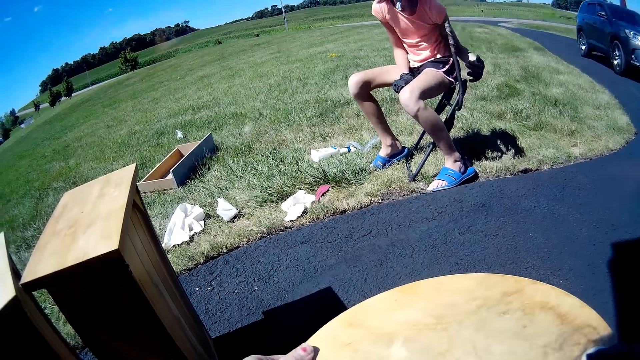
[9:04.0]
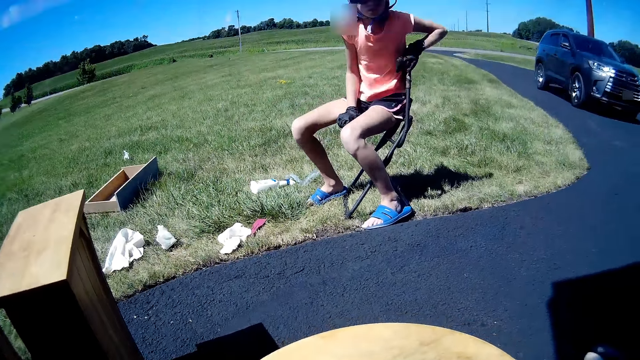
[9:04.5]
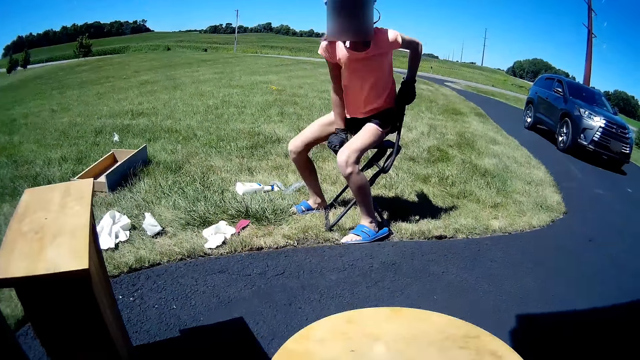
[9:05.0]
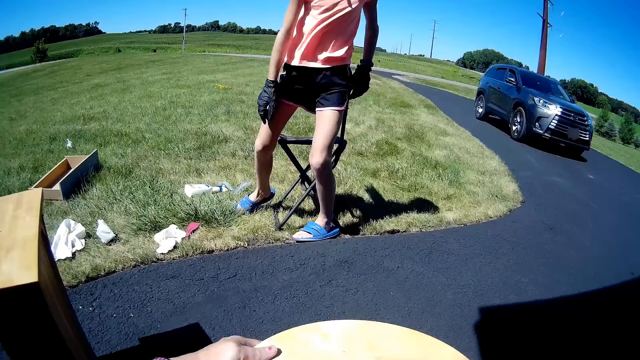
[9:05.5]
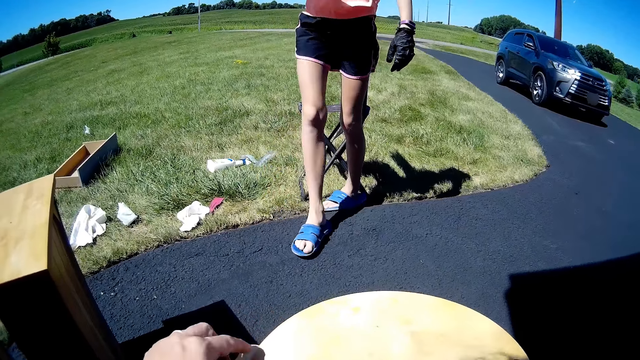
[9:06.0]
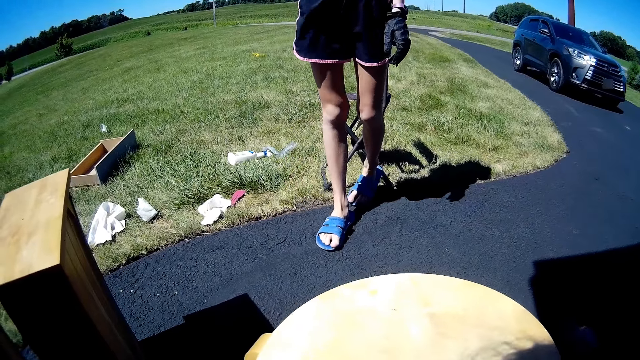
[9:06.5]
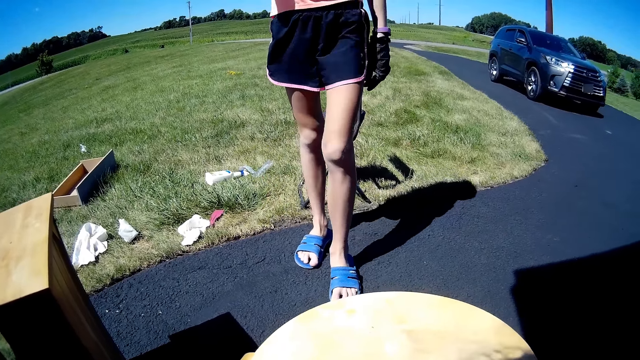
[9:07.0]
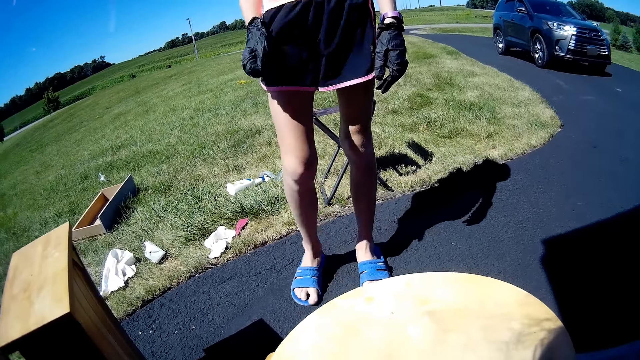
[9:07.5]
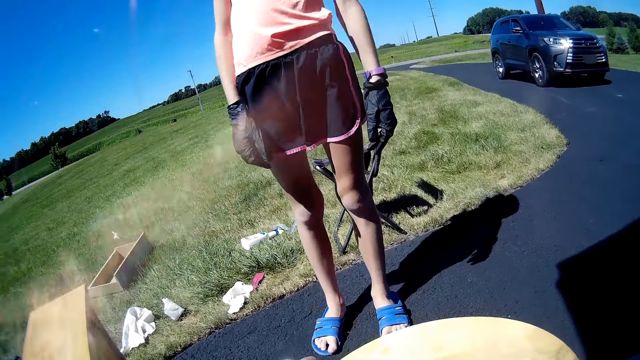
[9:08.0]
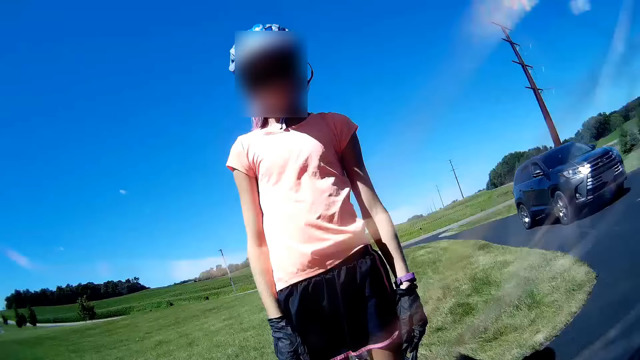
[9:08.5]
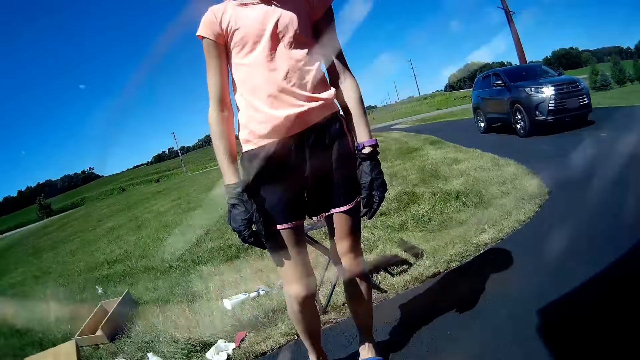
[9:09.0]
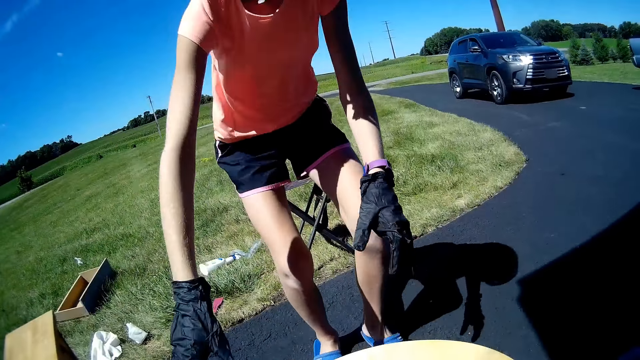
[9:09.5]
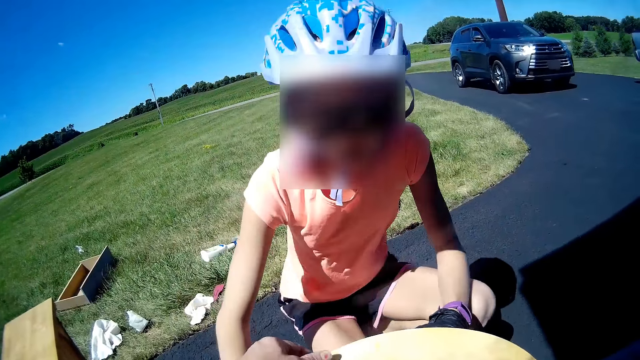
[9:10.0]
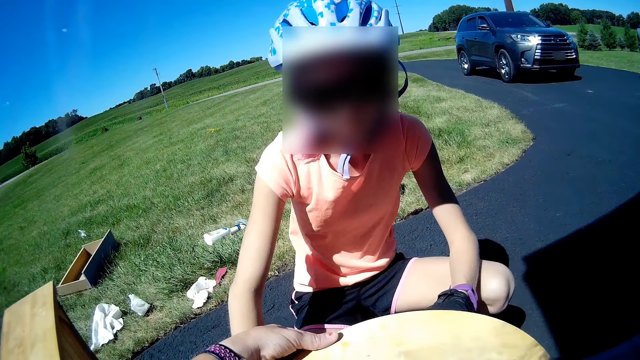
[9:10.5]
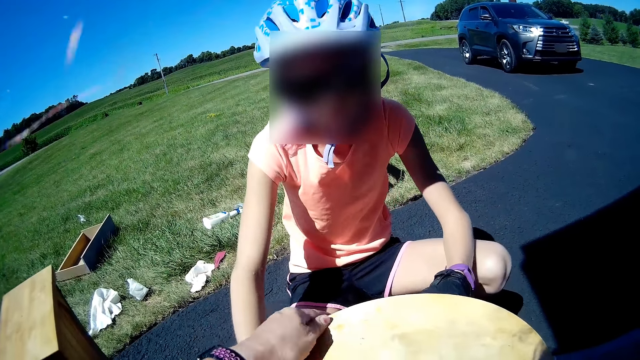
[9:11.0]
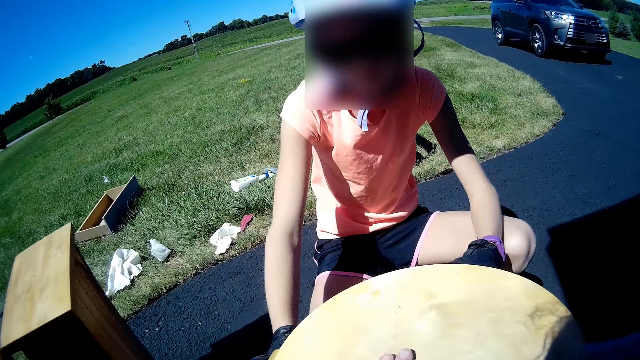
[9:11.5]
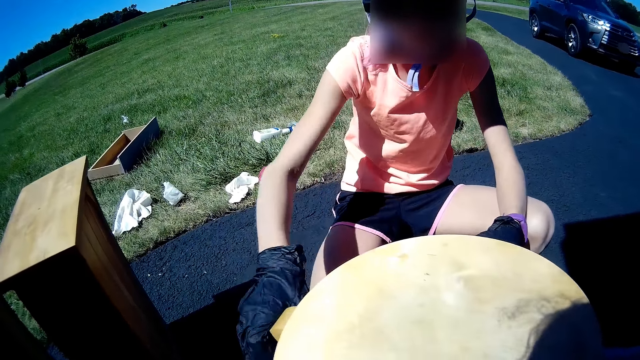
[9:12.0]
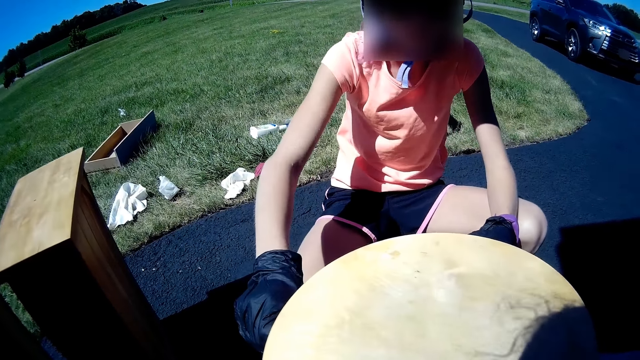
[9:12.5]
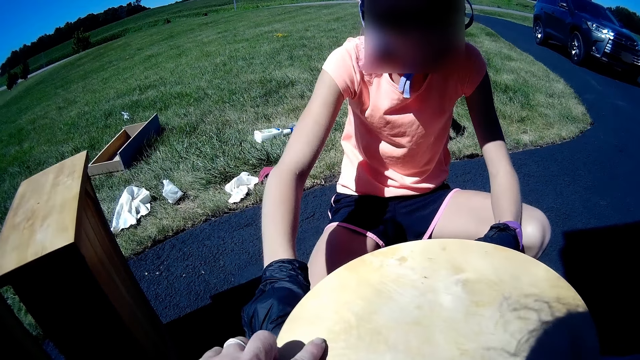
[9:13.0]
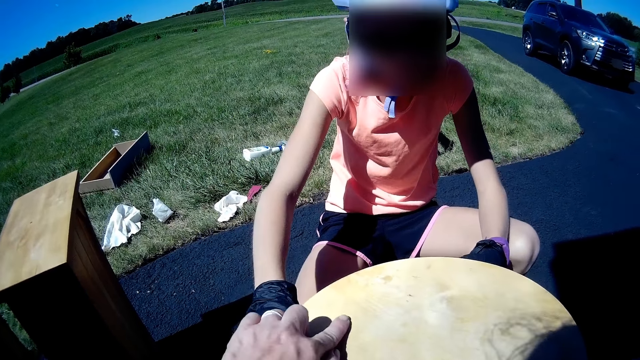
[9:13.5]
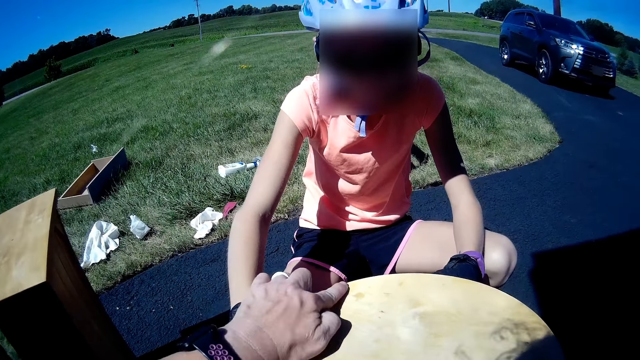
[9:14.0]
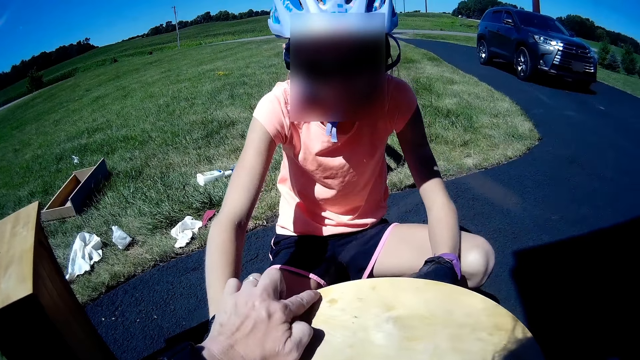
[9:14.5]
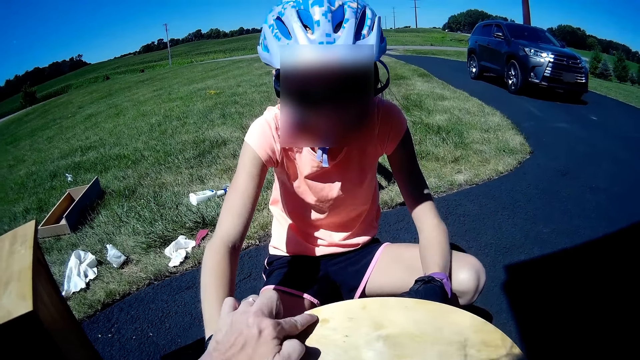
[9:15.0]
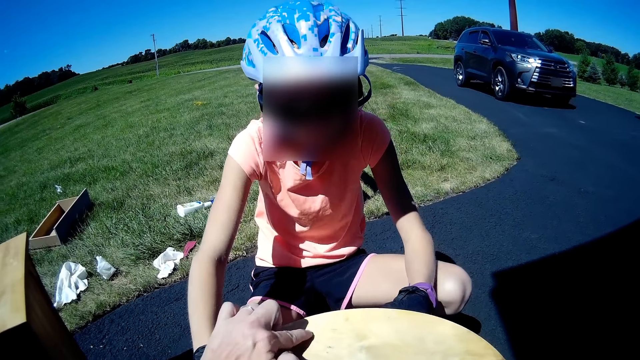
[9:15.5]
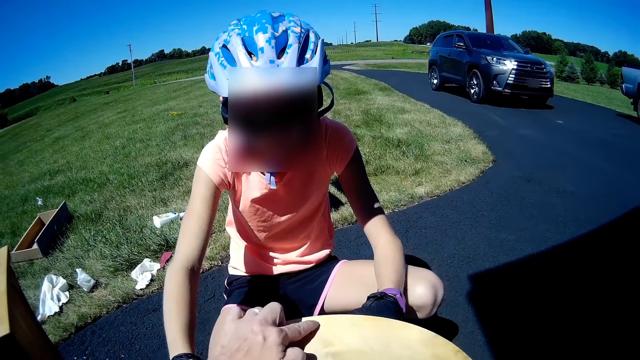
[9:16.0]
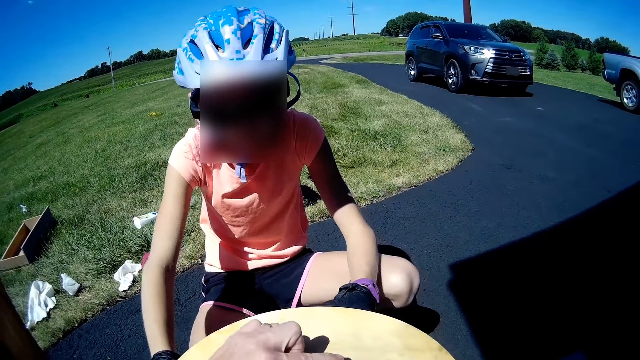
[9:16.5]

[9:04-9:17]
A woman stands up. The camera wearer converses with the woman. The woman squats. The woman touches the table. The woman holds furniture with hands. The camera wearer moves a finger on the furniture.

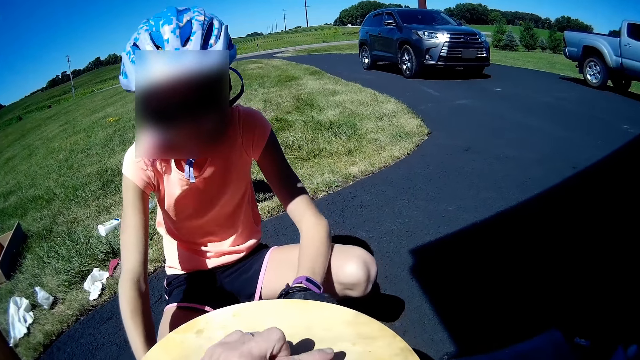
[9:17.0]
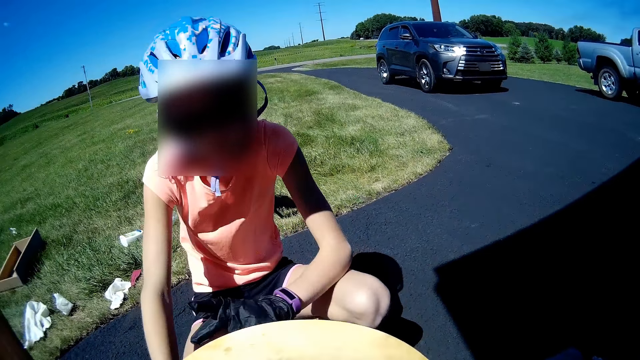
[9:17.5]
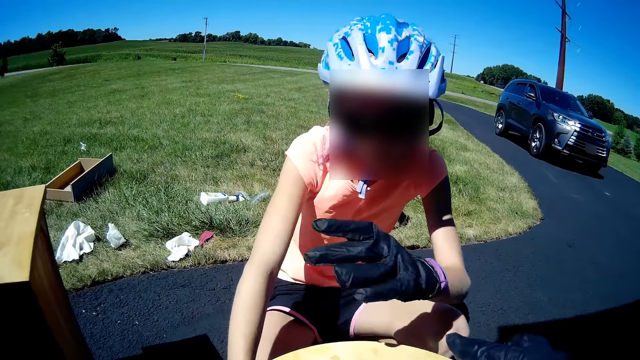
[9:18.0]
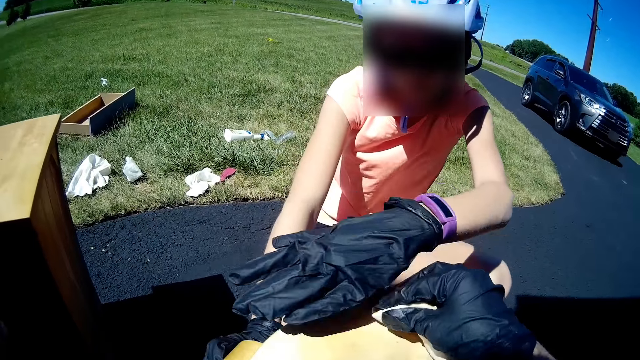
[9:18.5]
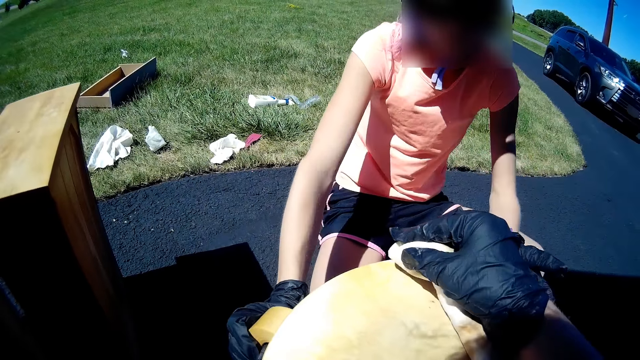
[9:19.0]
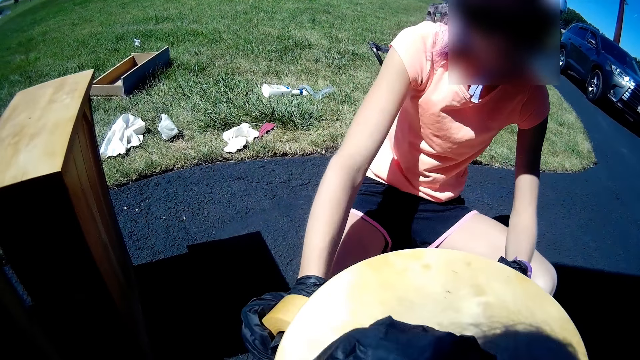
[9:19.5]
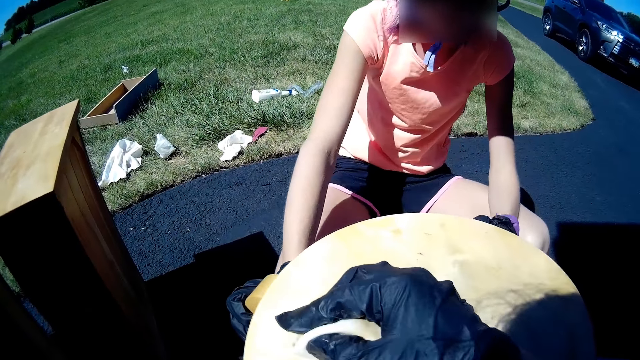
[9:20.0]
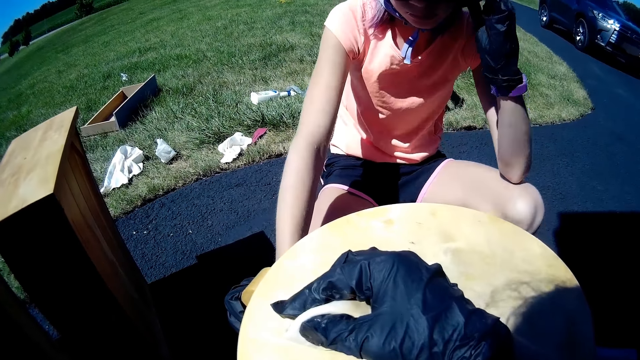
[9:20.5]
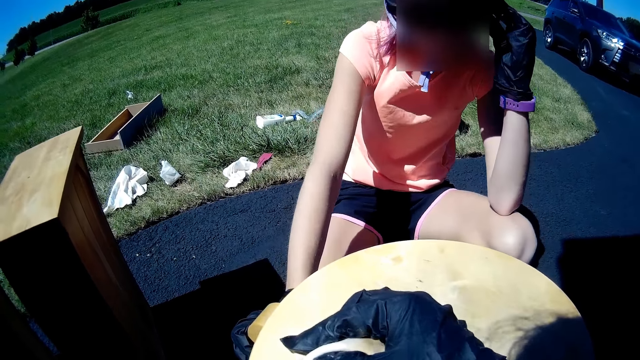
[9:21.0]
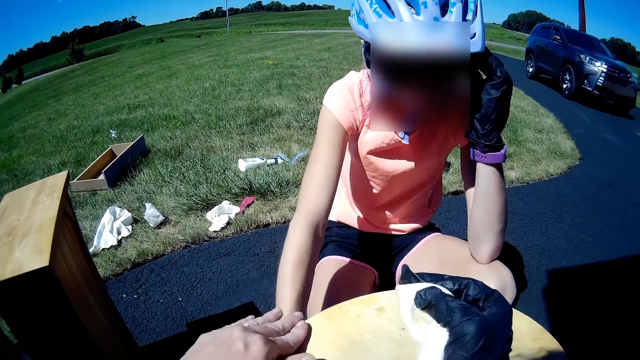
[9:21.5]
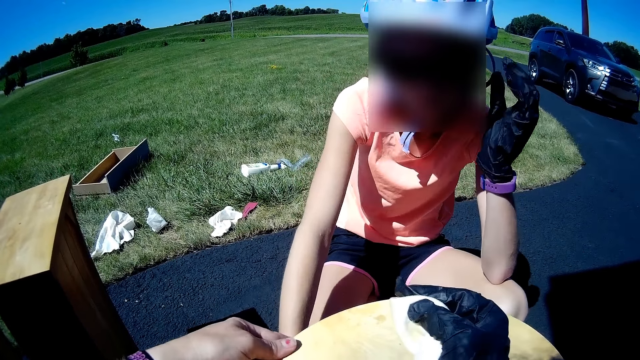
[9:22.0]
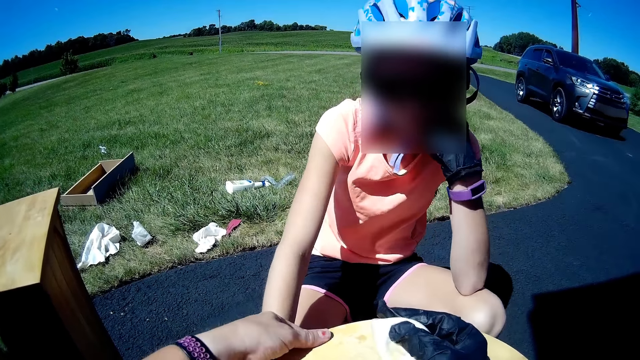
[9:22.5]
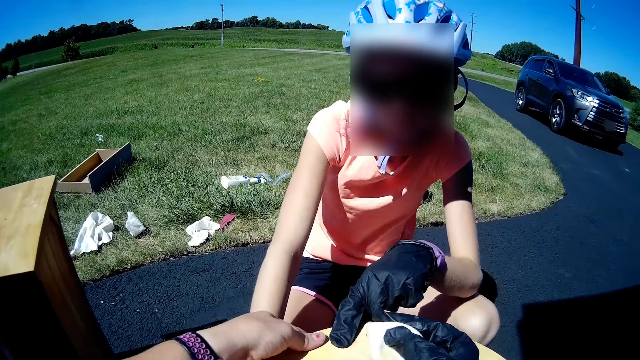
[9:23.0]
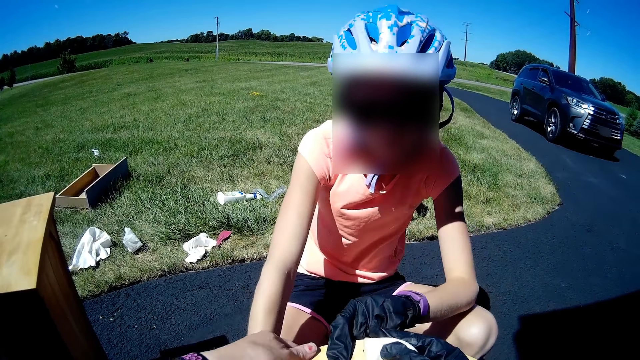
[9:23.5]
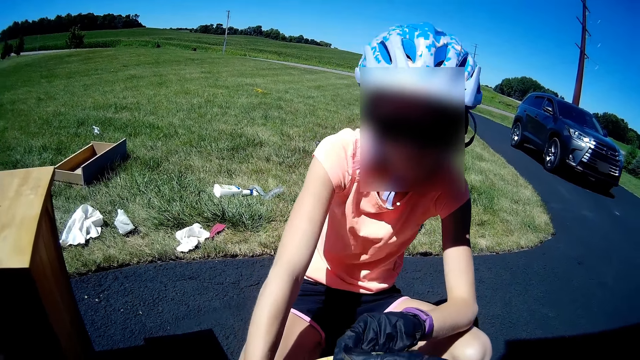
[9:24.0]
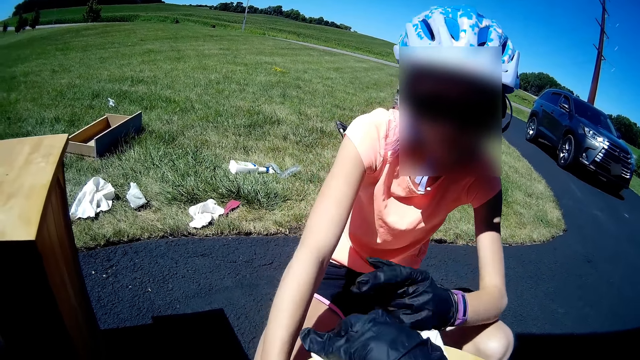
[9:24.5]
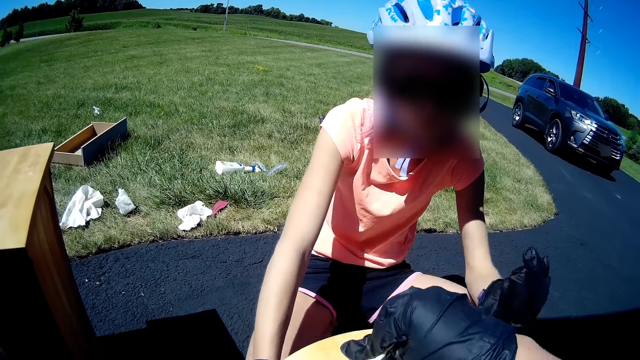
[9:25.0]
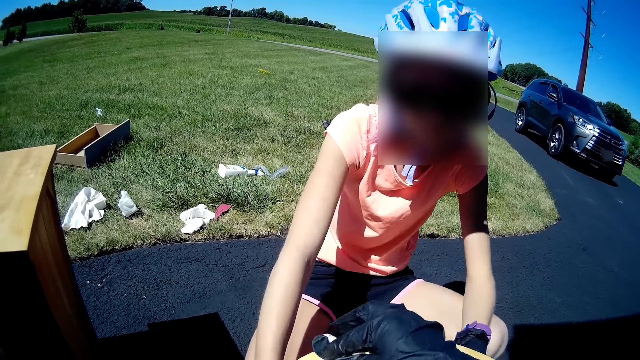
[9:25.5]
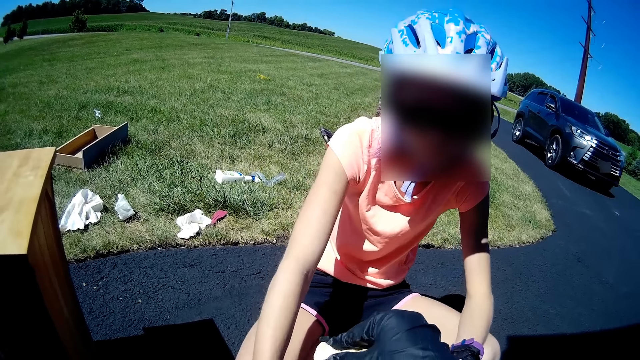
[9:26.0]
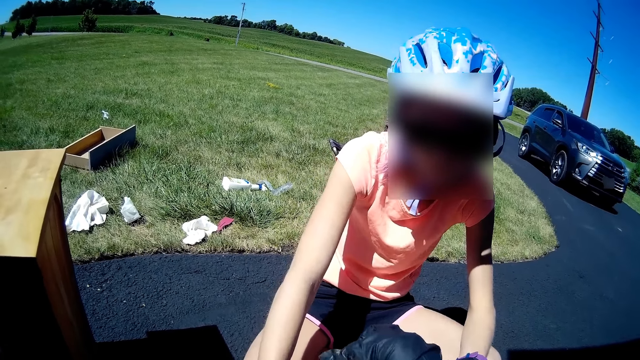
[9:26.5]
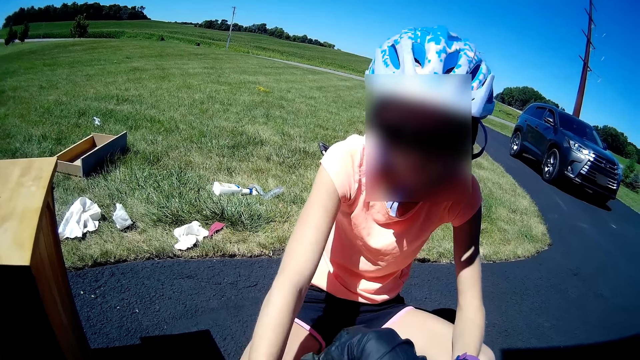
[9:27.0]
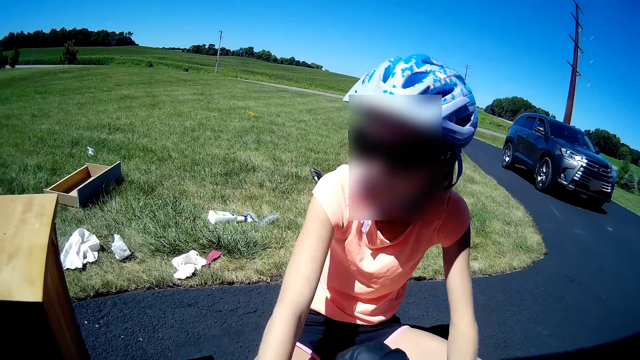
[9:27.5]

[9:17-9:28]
A person moves the hand on the table. The camera wearer moves the cloth on the wooden surface. The person moves the hand to the cheek and touches her helmet. The camera wearer moves the hand on the wooden structure. The person moves the hand on the shoulder, moves the hand on the wooden structure, and points at the stool. The camera wearer wipes the wooden structure.
